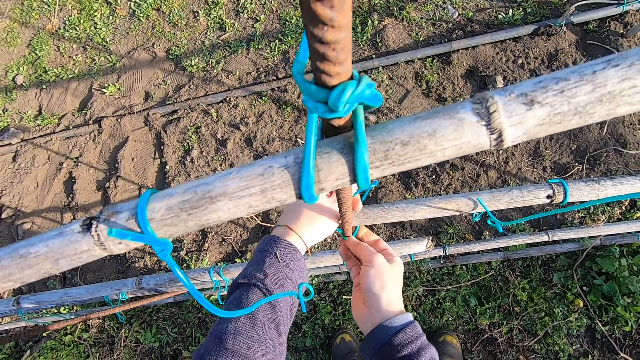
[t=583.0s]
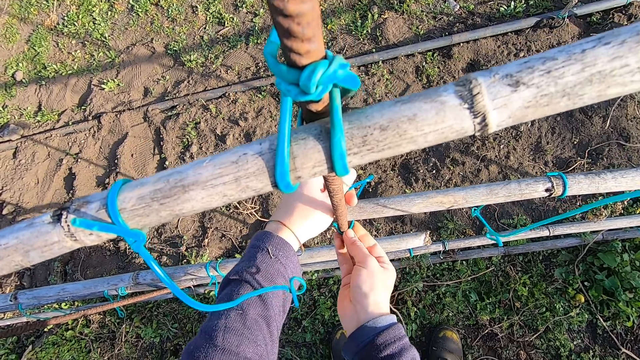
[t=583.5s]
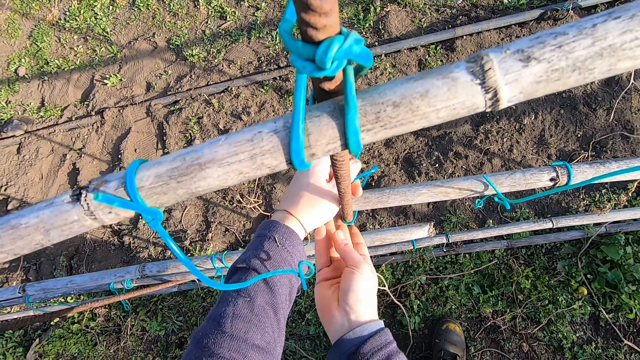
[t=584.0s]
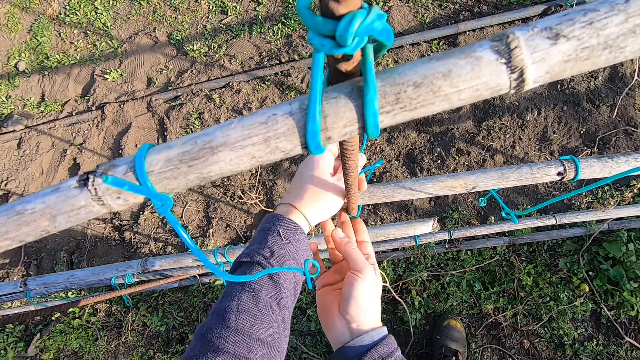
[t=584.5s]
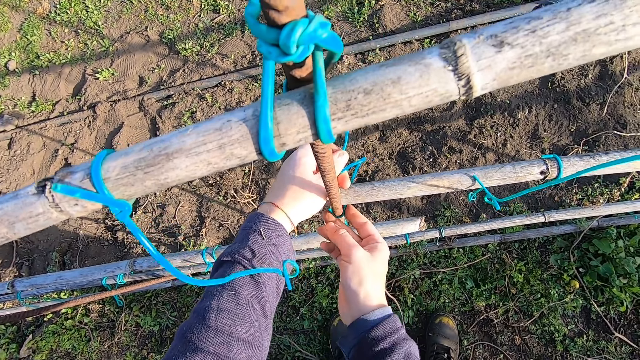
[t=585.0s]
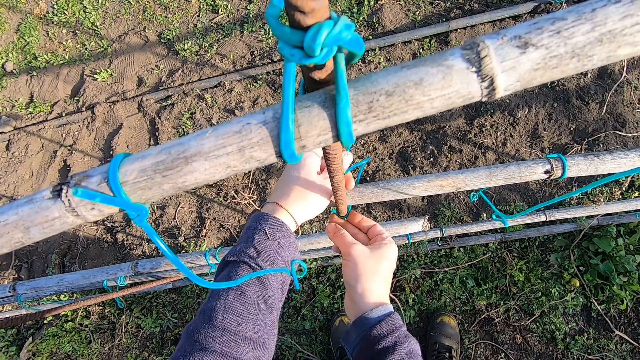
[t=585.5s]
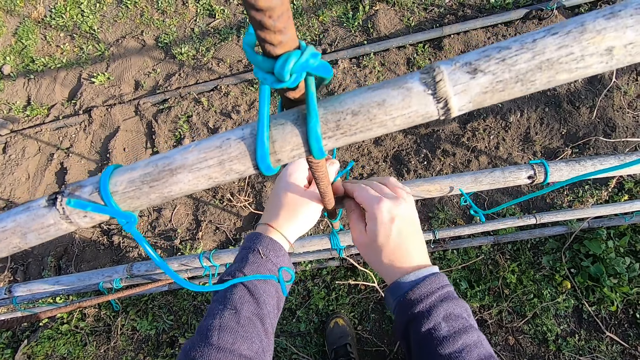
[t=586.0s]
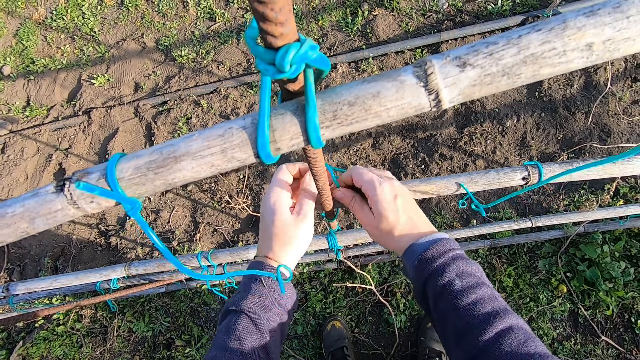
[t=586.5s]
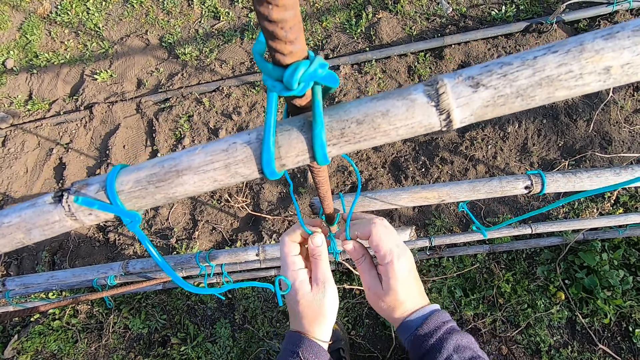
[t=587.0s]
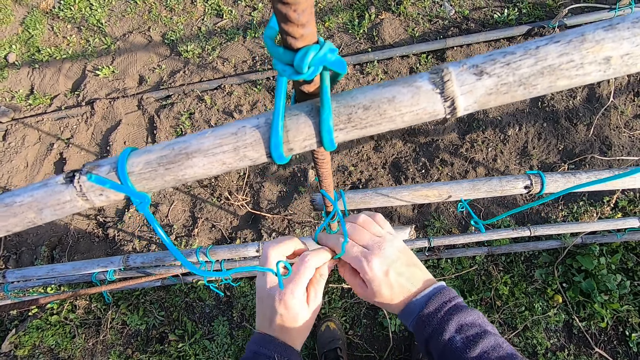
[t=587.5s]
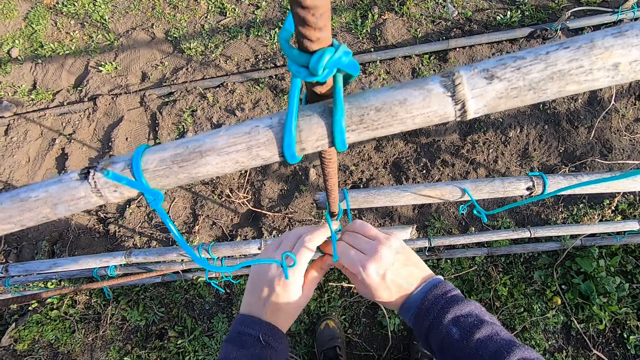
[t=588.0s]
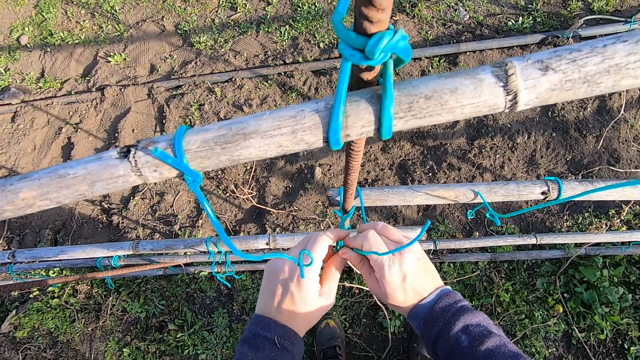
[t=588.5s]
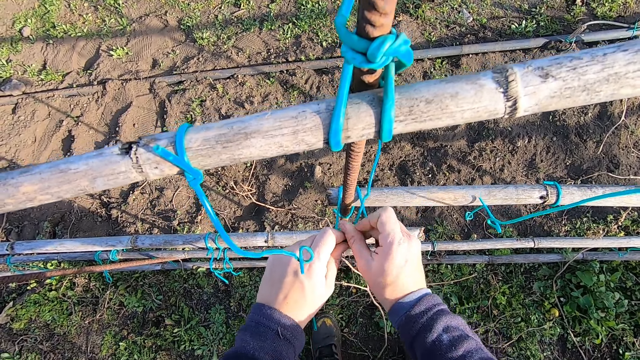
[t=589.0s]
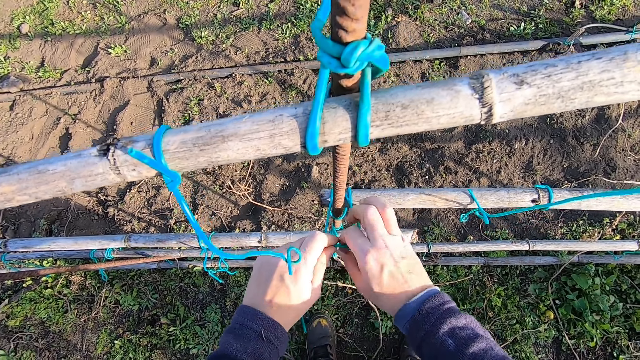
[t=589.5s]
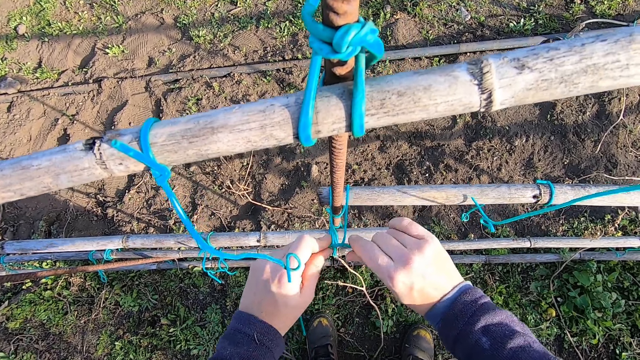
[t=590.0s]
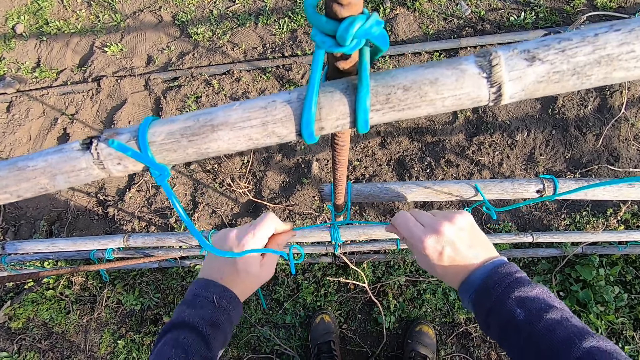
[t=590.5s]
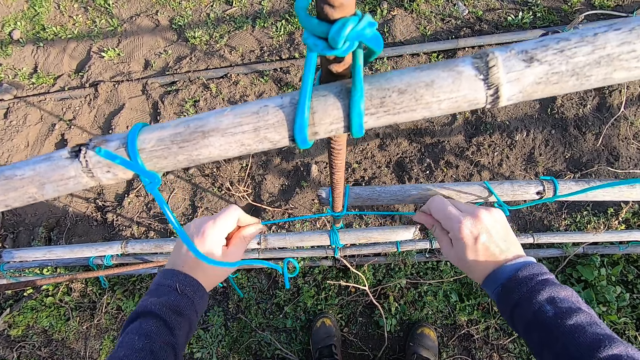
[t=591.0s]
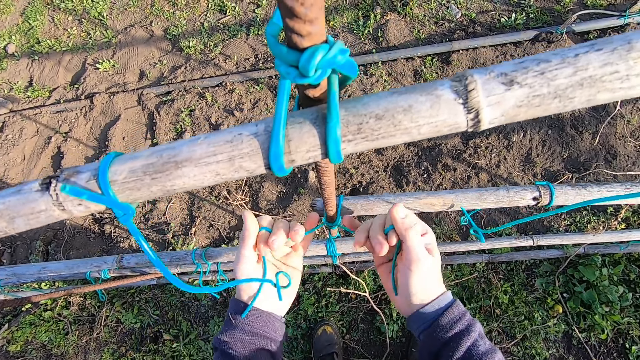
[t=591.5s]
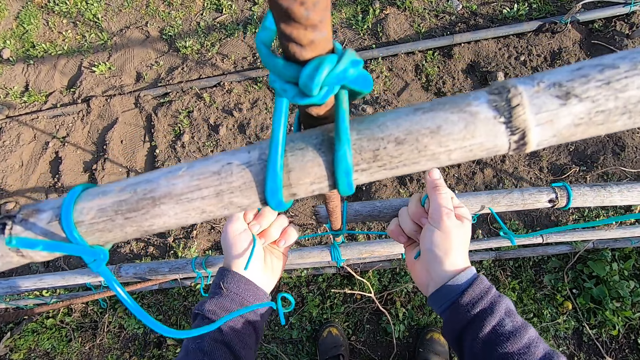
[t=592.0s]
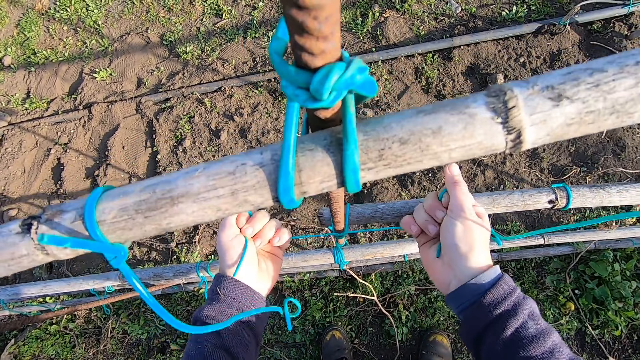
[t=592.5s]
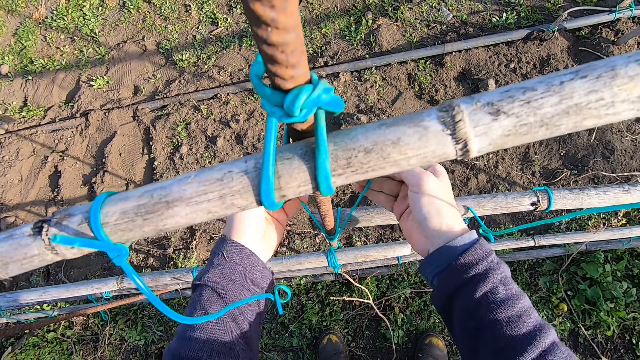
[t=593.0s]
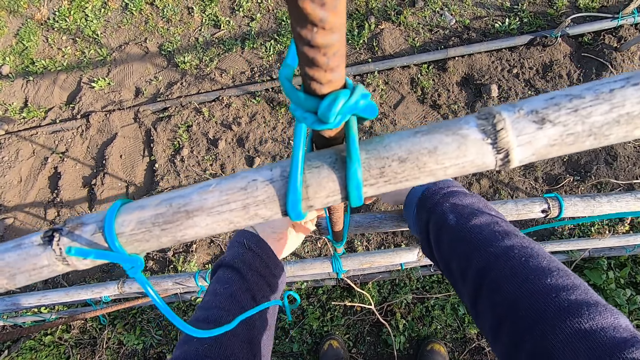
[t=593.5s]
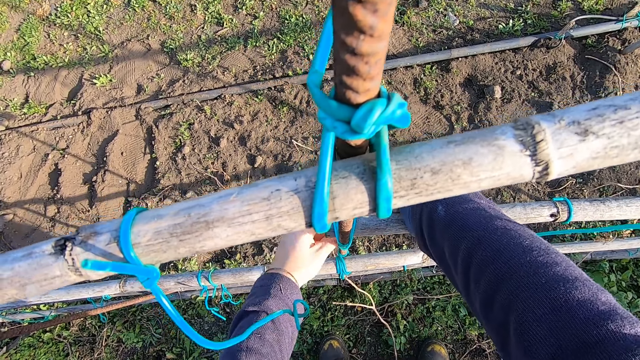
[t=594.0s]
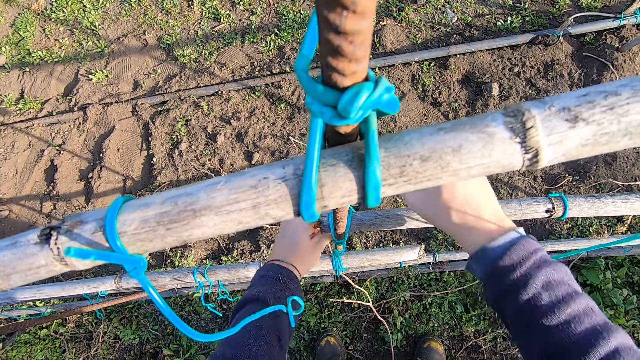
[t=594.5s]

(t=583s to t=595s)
The camera wearer continues tying the rope.

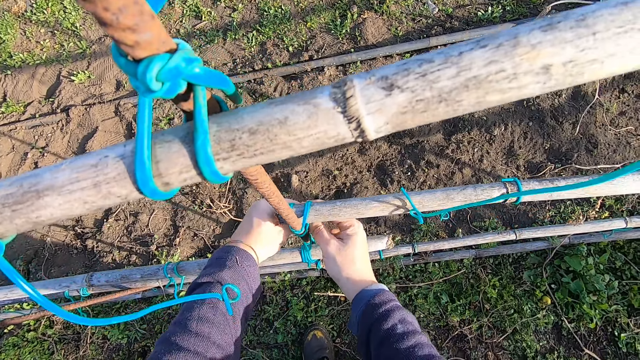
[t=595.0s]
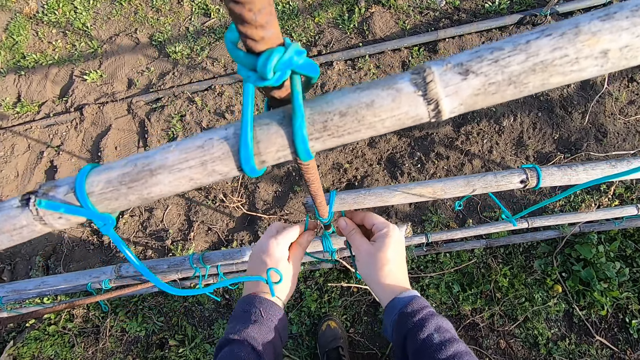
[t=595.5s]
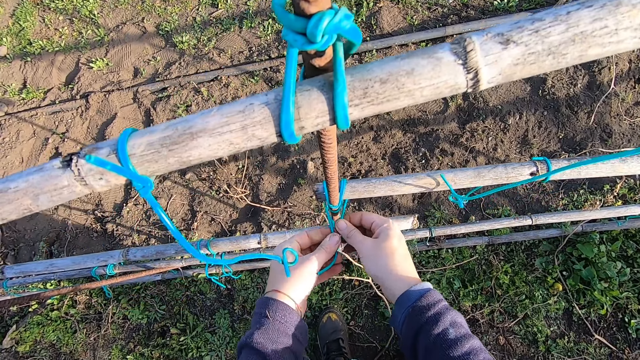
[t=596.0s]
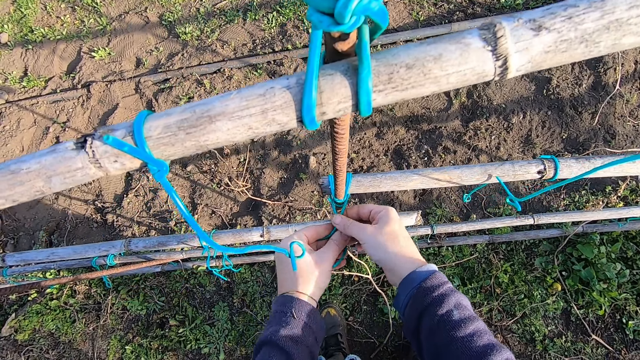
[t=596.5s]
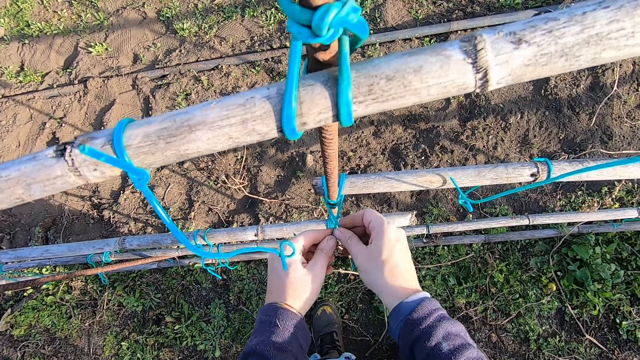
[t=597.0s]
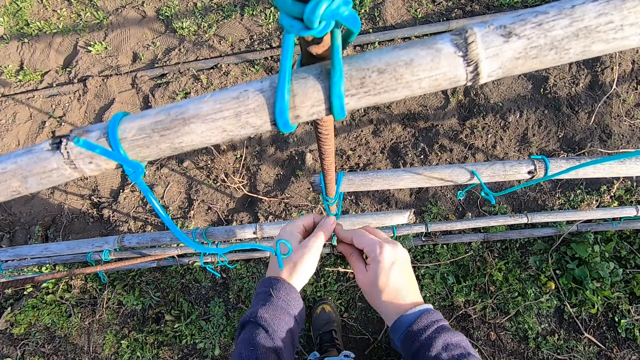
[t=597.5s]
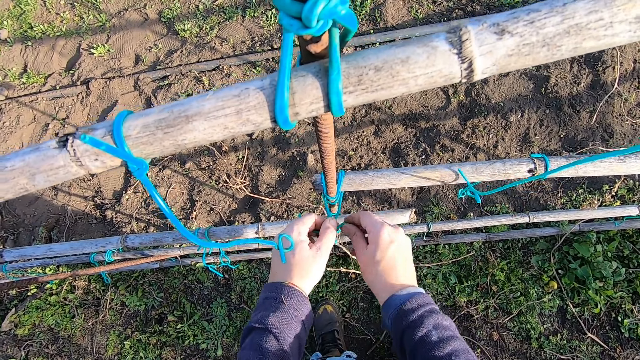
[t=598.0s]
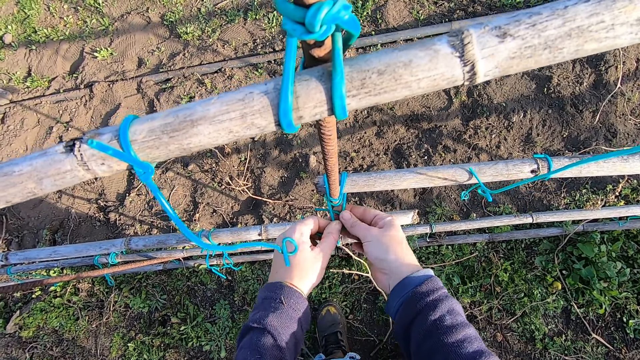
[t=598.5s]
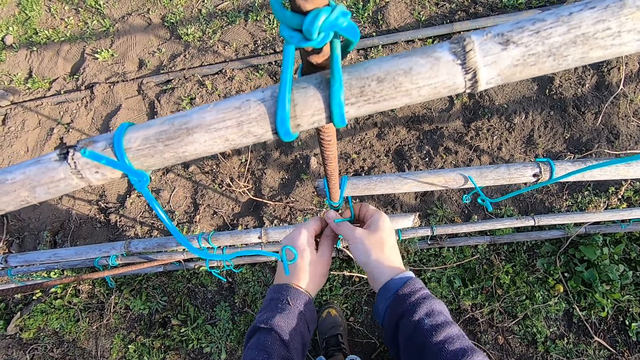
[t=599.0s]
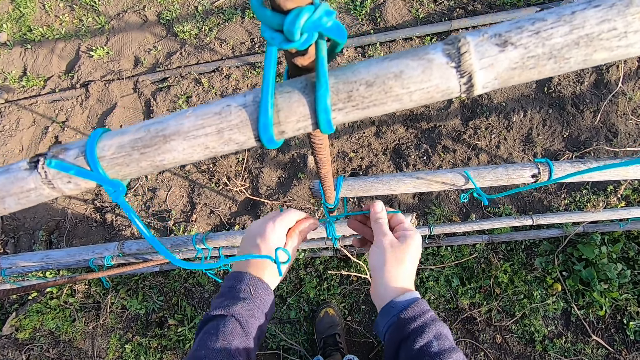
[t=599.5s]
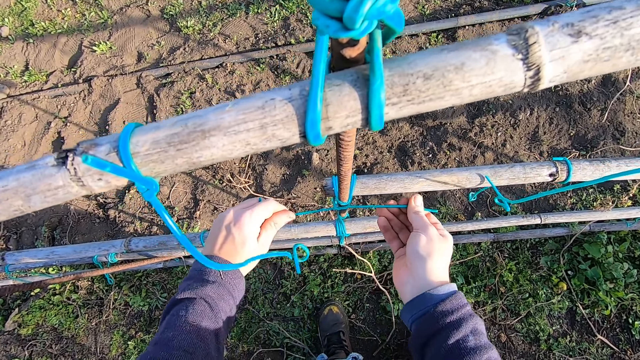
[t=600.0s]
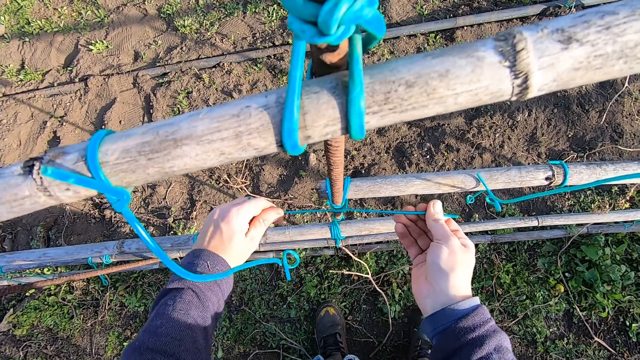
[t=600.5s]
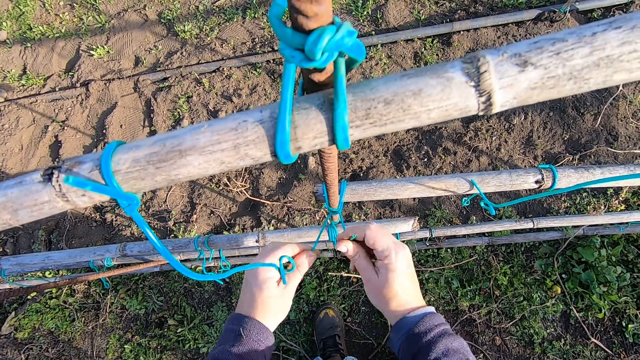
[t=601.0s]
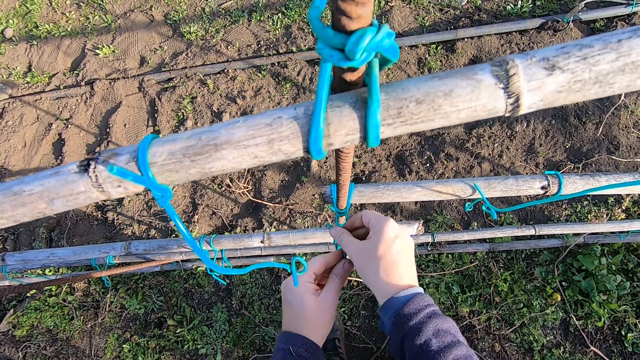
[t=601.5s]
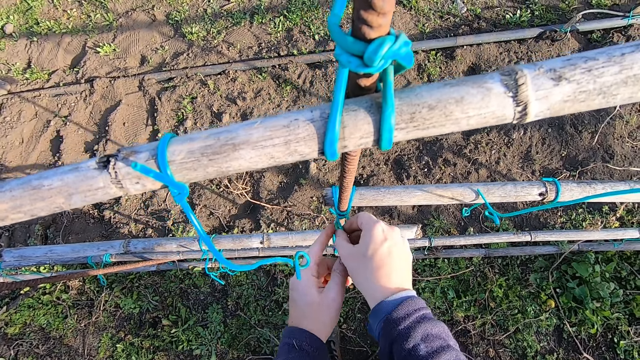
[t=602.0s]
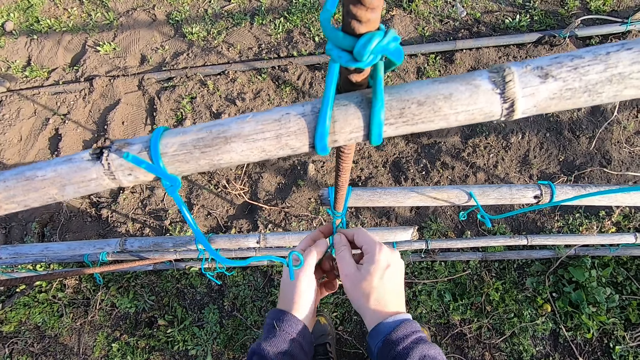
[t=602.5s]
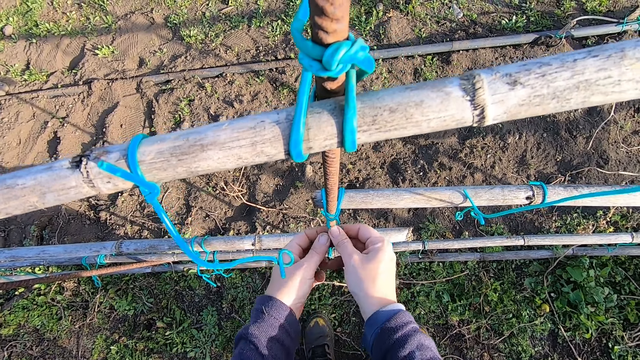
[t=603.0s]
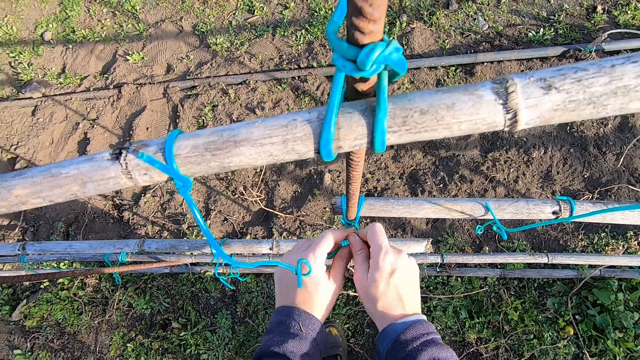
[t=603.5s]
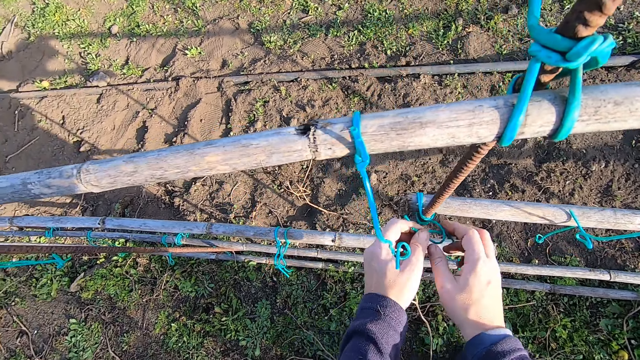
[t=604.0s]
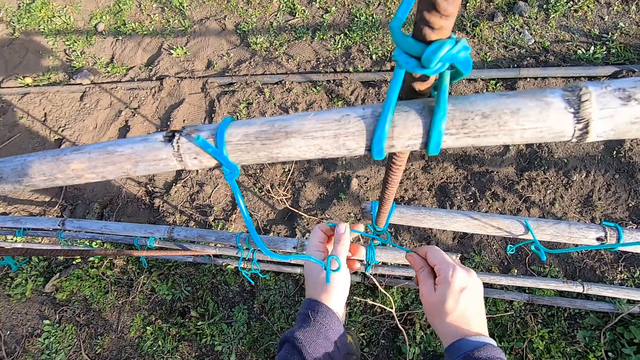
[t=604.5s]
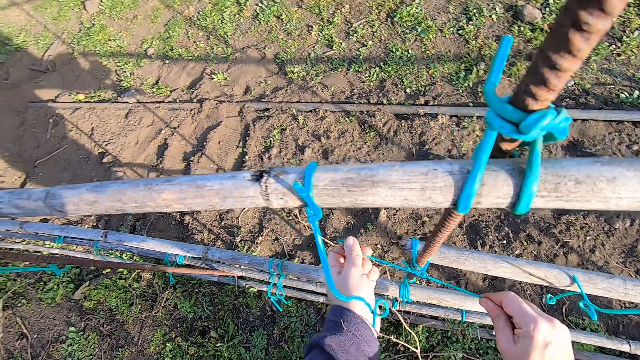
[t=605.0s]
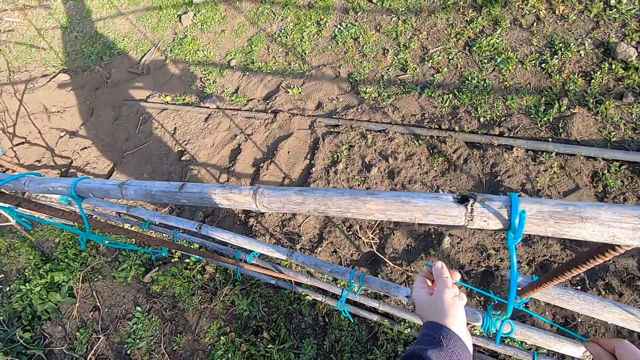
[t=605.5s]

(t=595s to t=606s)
The camera wearer looks around.
